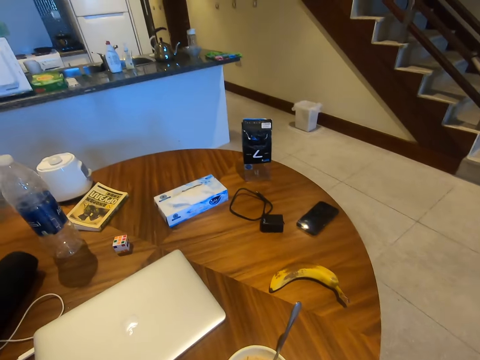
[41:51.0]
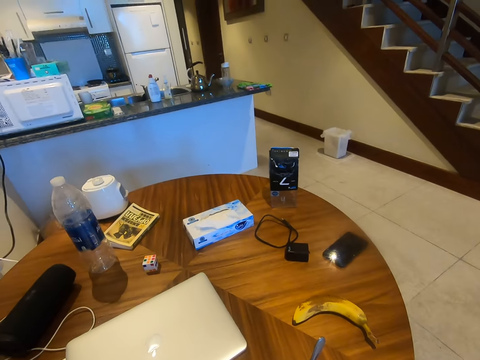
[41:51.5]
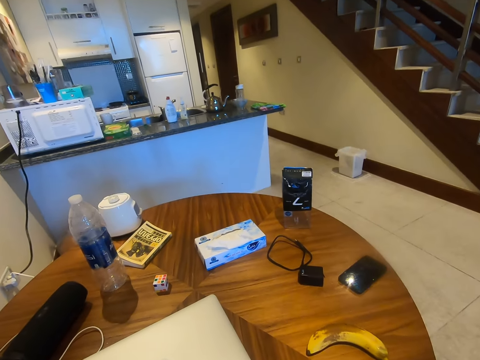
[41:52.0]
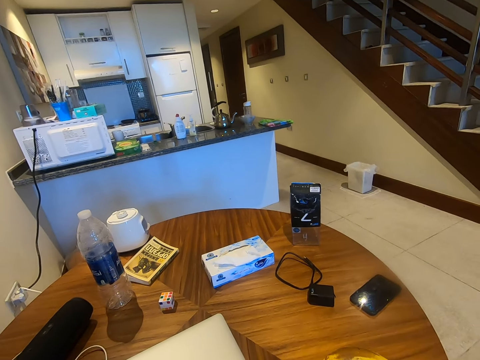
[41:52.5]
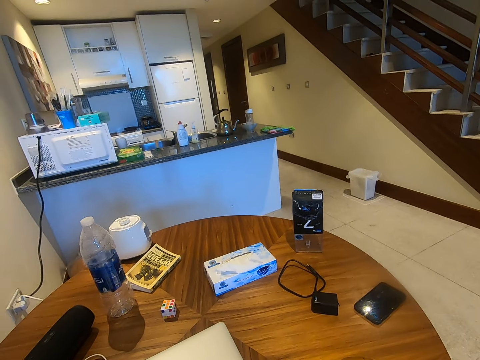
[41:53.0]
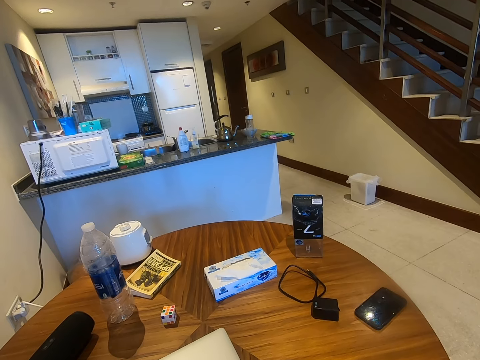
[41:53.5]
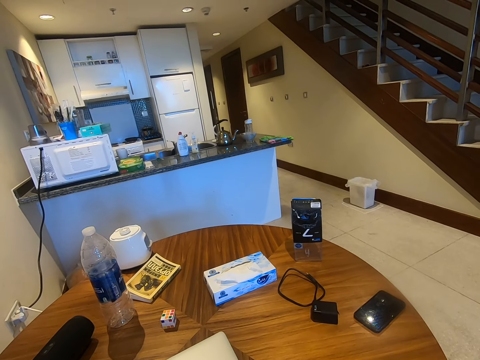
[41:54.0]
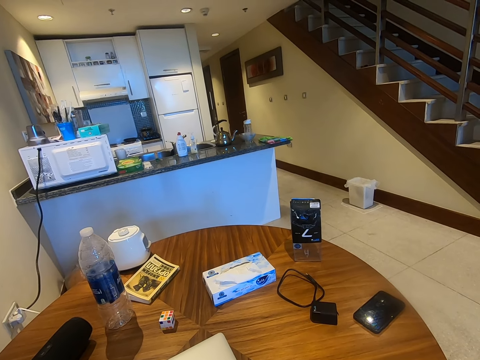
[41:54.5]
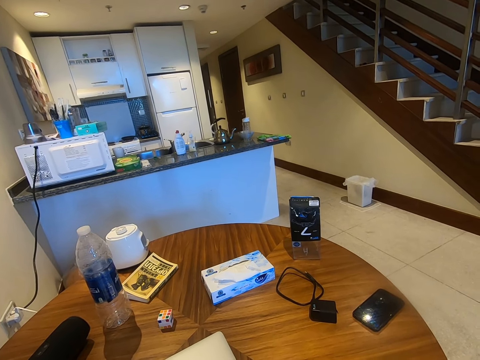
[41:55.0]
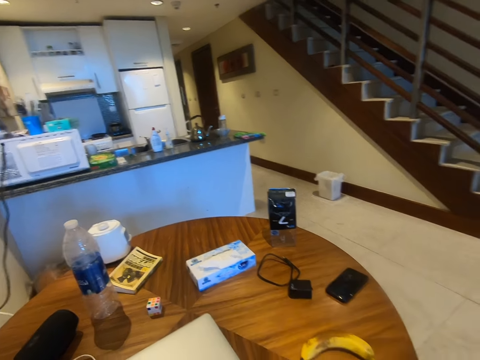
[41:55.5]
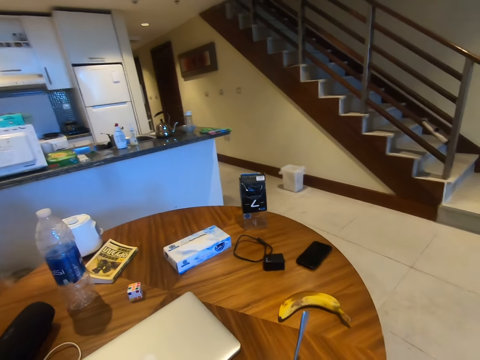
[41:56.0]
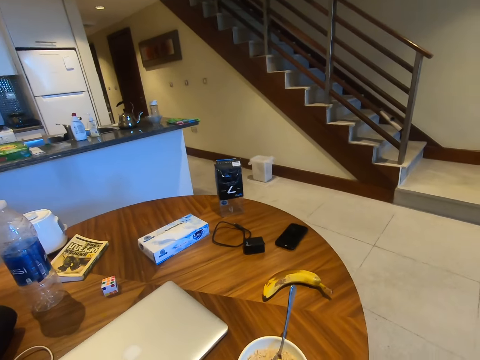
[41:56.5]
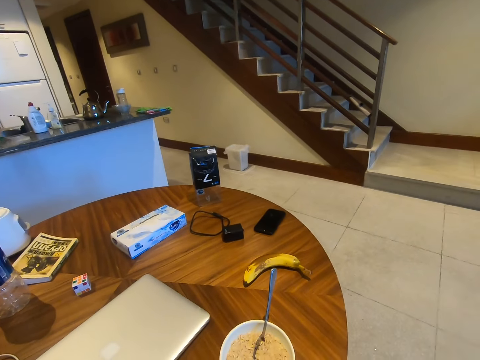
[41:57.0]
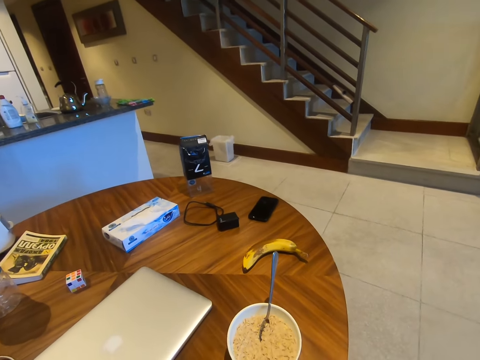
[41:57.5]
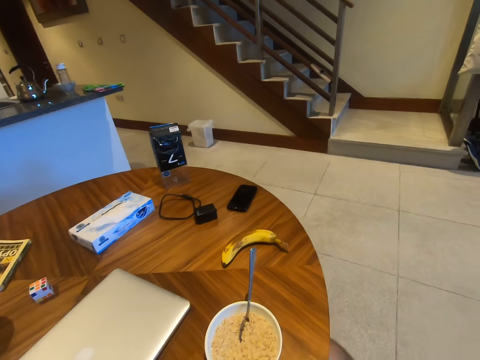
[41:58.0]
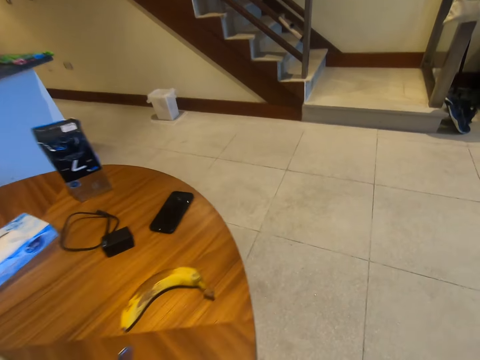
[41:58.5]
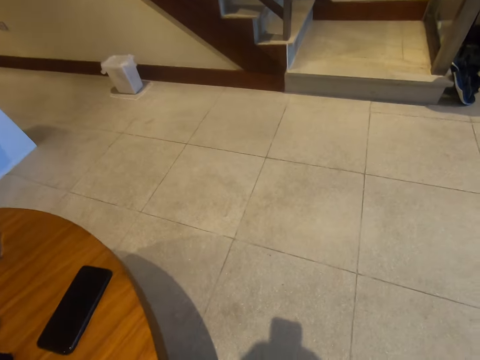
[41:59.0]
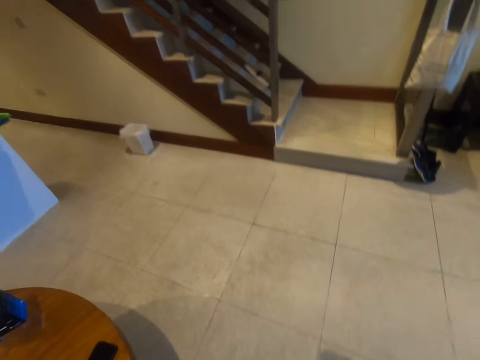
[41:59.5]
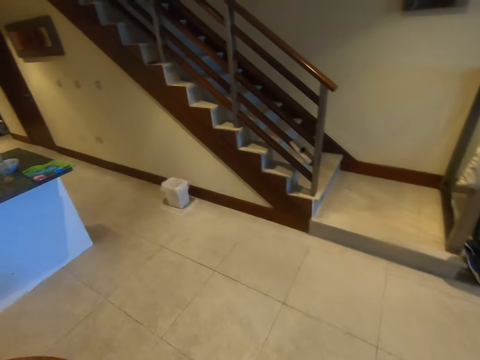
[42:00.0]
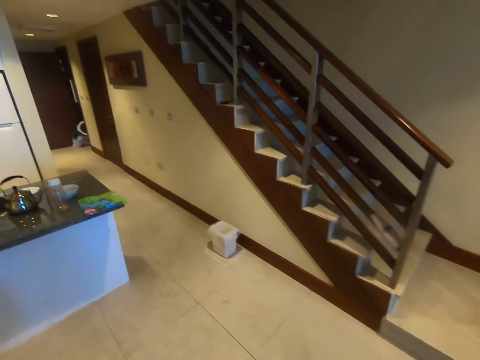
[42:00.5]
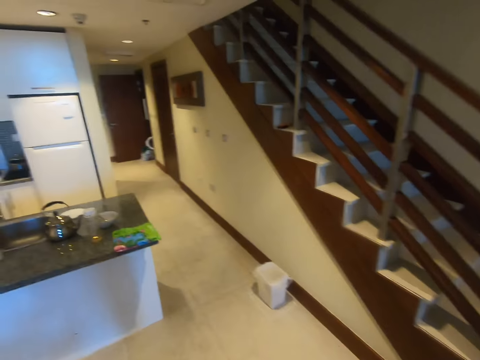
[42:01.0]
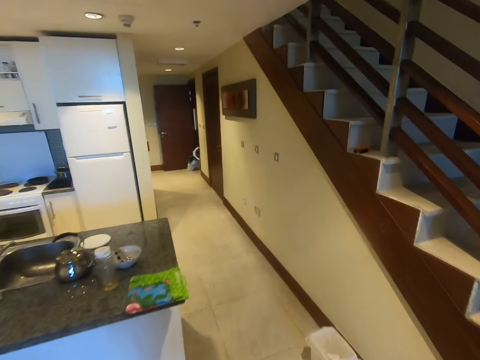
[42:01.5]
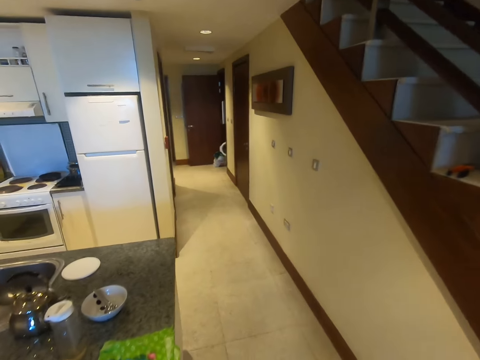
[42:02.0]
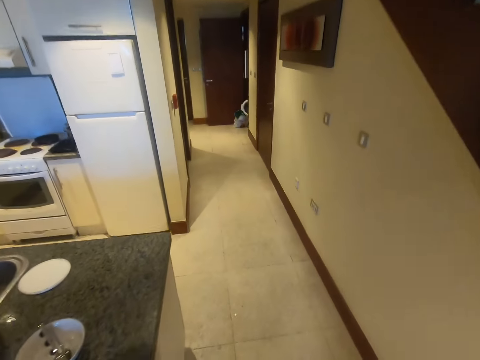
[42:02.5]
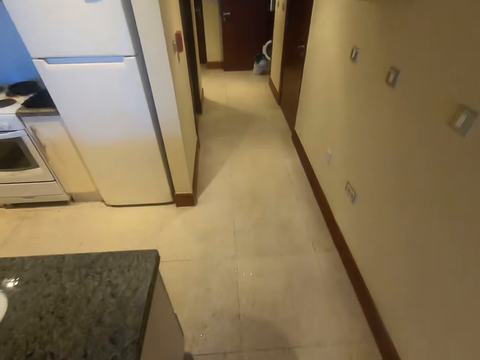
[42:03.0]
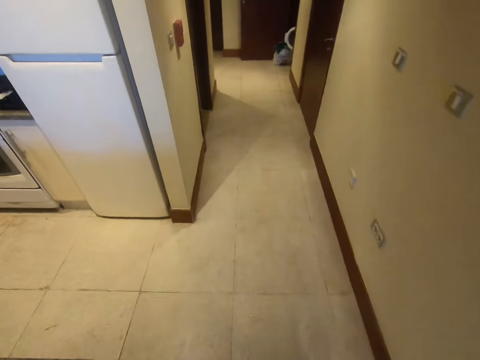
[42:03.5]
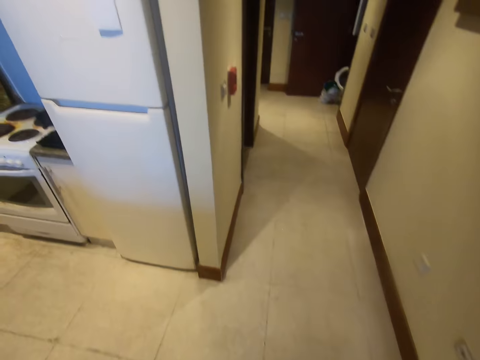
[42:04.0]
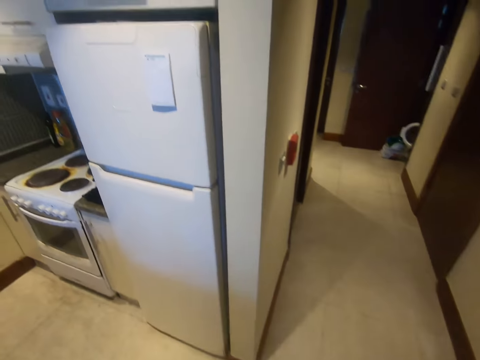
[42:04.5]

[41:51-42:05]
The camera wearer stands and walks around the room.

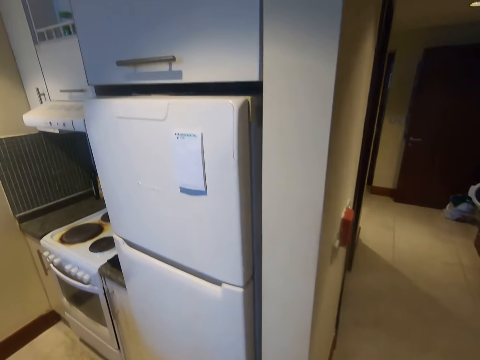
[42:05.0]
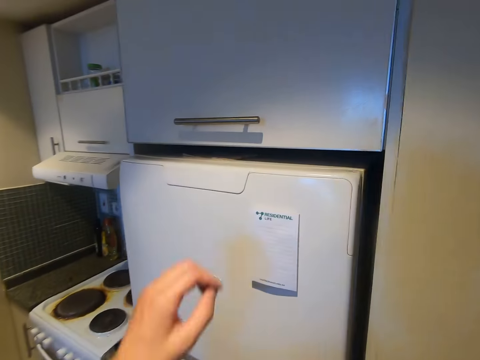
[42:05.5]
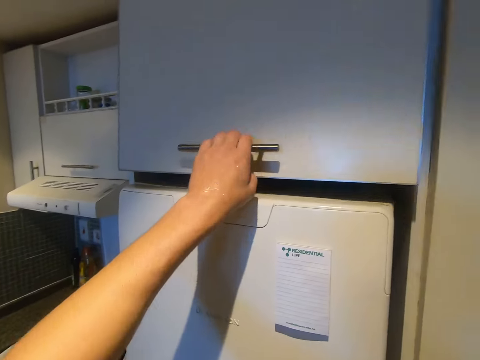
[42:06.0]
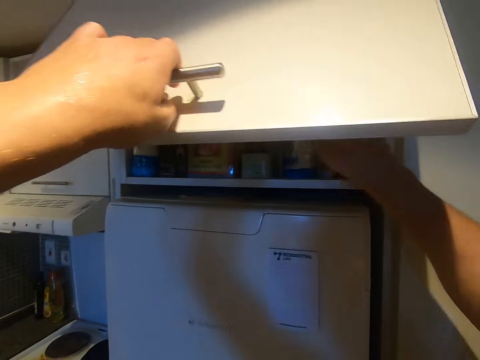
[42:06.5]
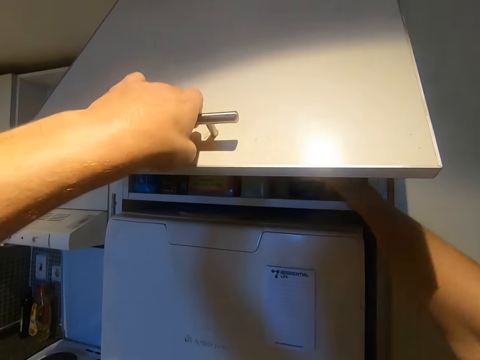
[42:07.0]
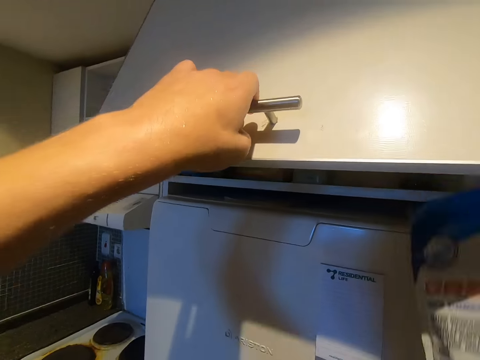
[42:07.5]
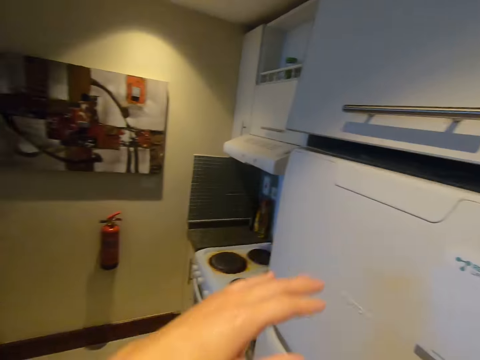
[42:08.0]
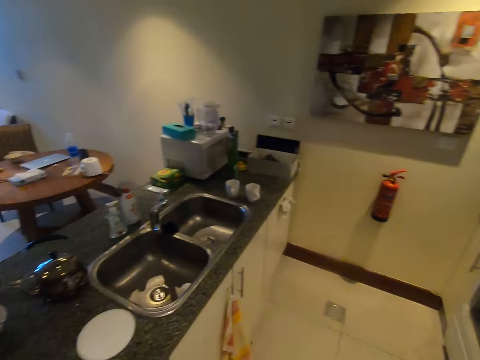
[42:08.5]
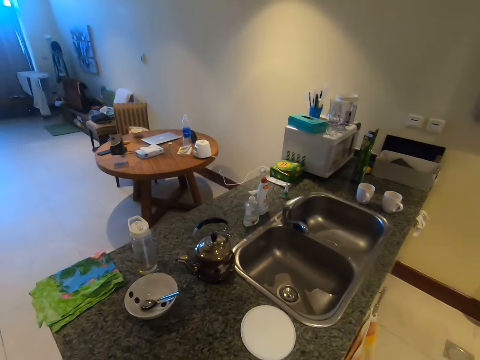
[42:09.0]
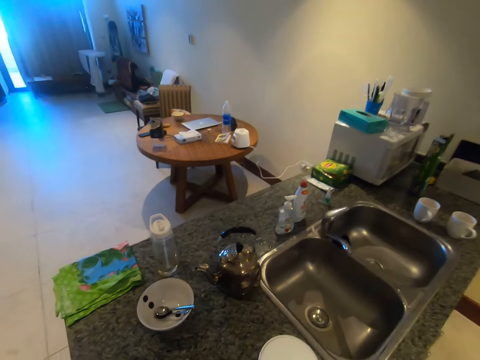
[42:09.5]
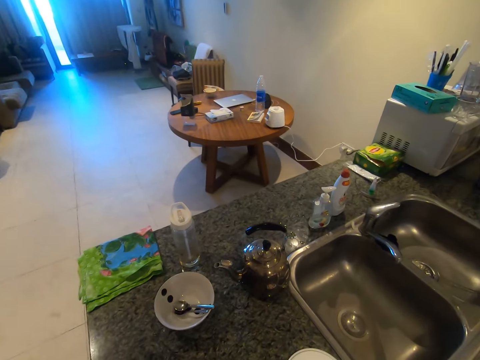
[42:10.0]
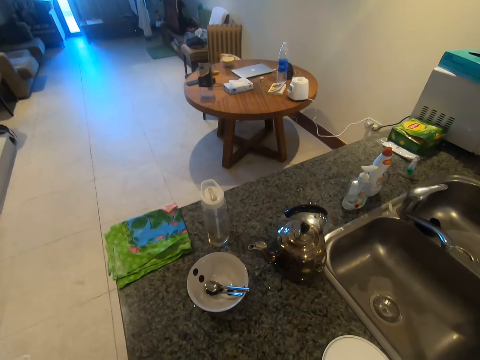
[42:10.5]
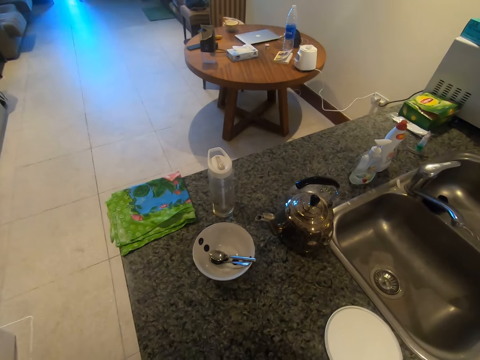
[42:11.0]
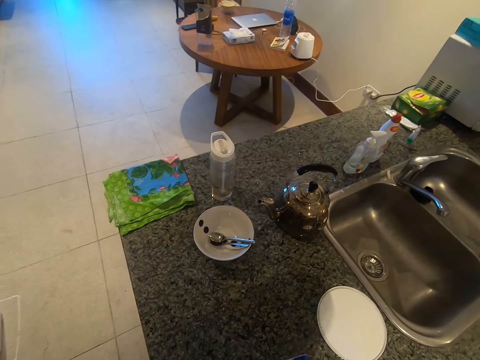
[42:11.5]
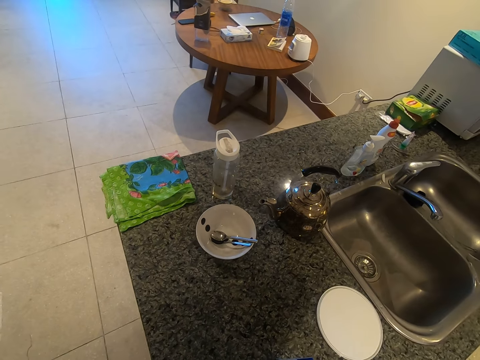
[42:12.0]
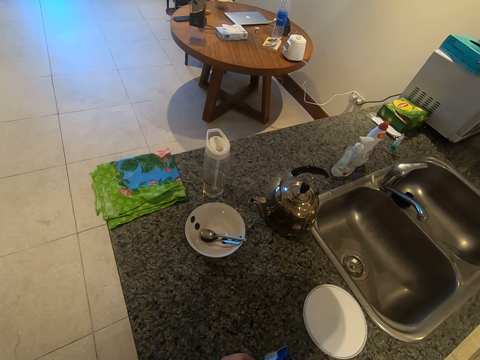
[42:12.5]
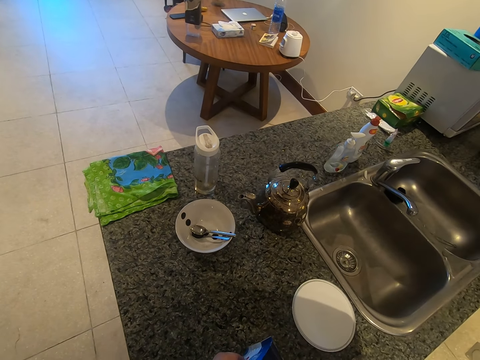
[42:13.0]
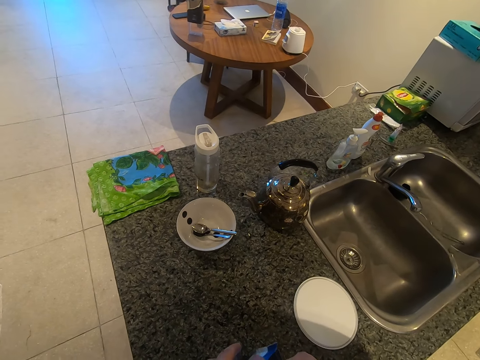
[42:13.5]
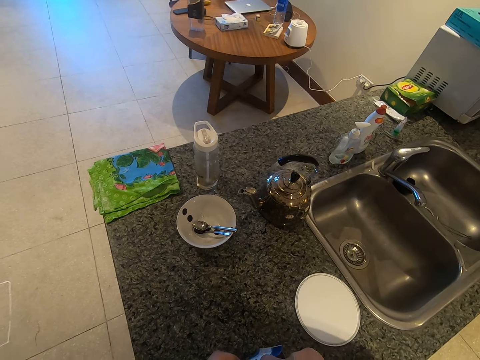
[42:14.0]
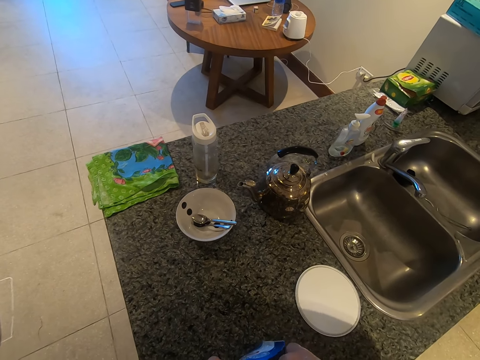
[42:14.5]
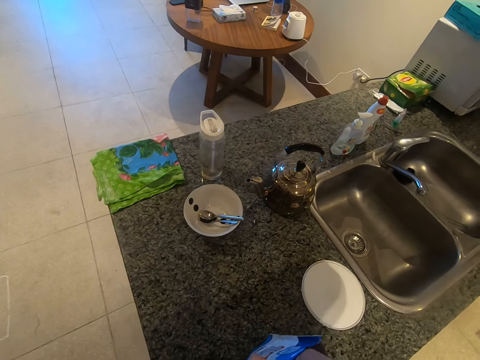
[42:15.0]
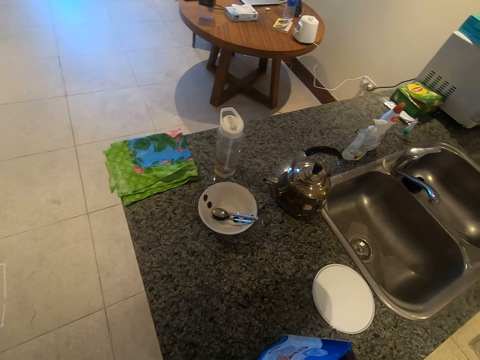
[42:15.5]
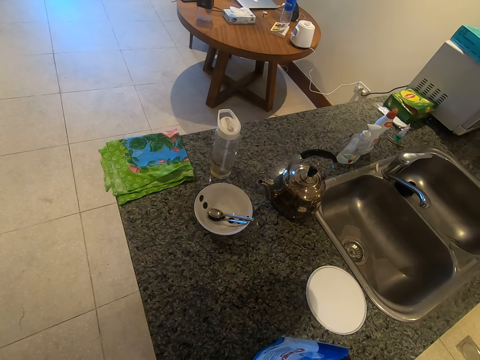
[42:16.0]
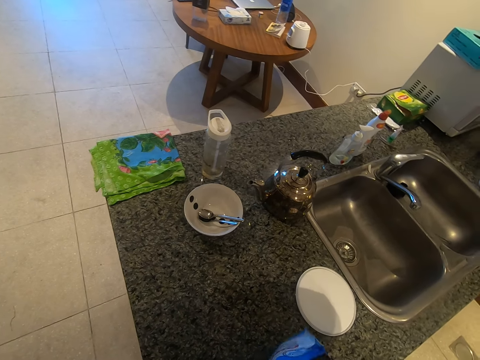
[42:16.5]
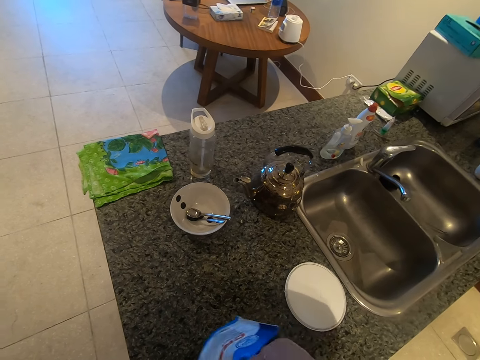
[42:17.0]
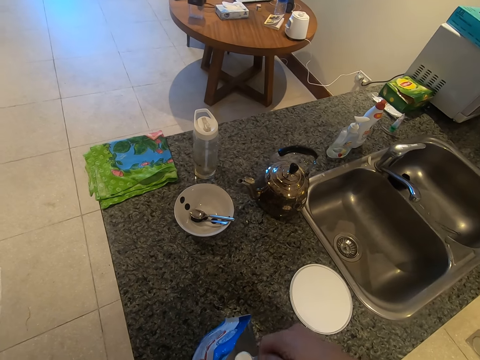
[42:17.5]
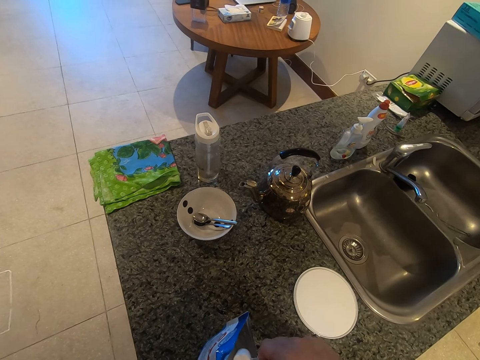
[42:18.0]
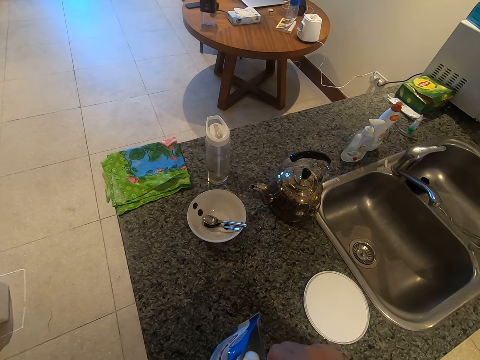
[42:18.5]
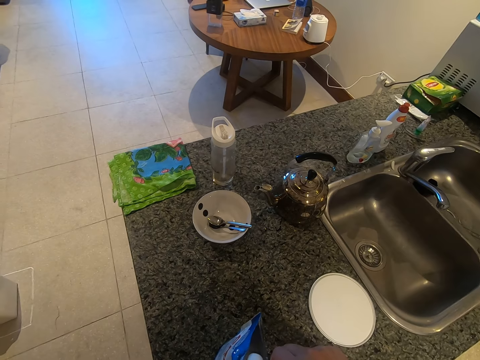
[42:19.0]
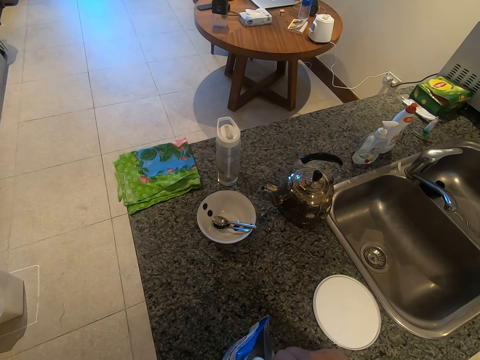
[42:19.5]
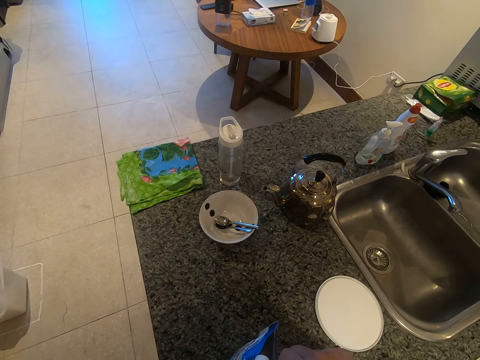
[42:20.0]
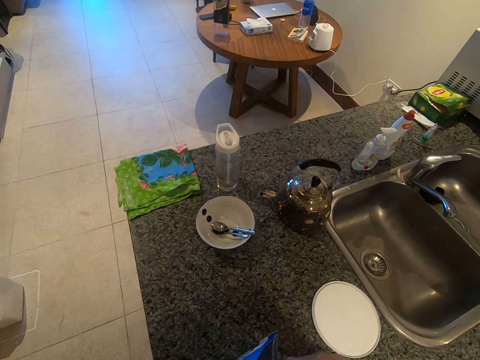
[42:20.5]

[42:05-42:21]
The camera wearer opens the fridge, picks up a packet from the fridge, and closes the fridge. They open the pack. They open the packet and scoop the packet content.
